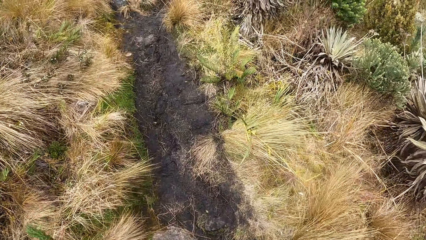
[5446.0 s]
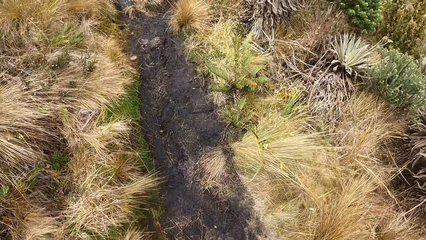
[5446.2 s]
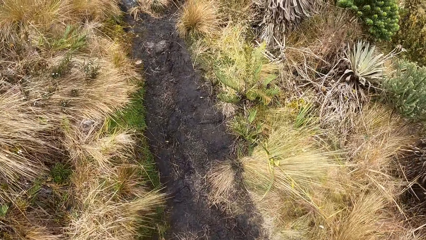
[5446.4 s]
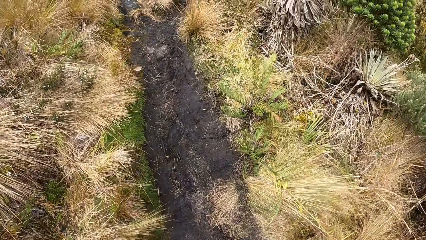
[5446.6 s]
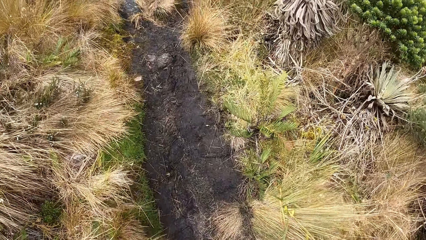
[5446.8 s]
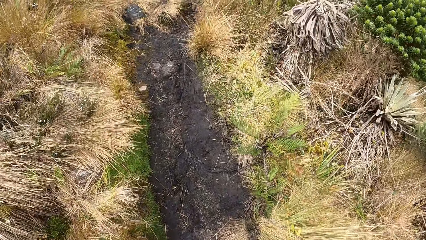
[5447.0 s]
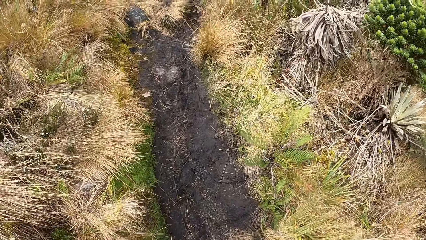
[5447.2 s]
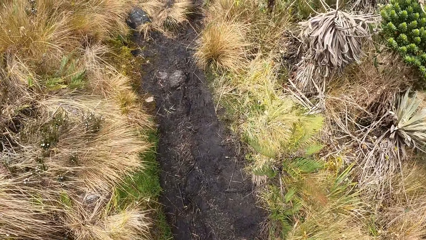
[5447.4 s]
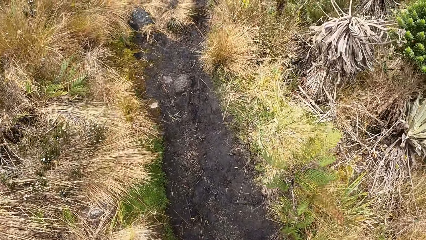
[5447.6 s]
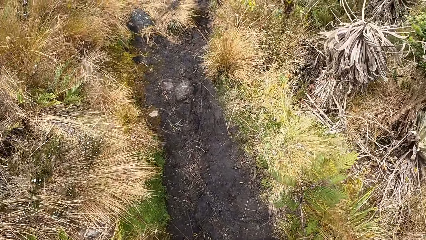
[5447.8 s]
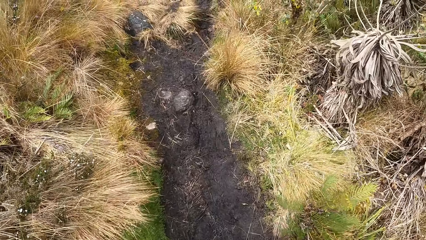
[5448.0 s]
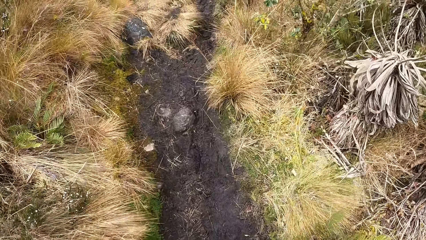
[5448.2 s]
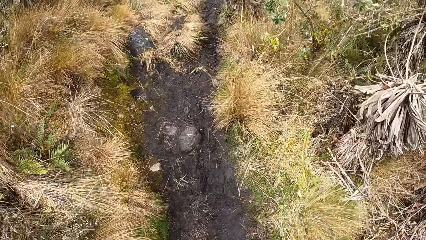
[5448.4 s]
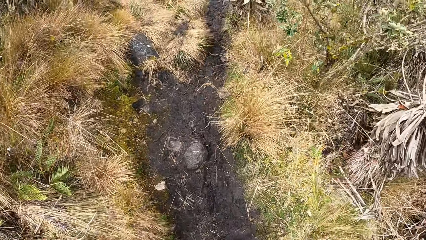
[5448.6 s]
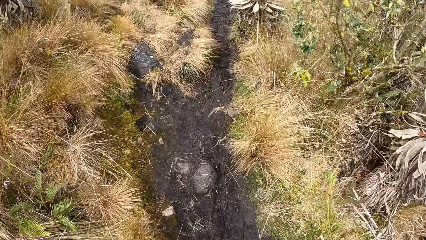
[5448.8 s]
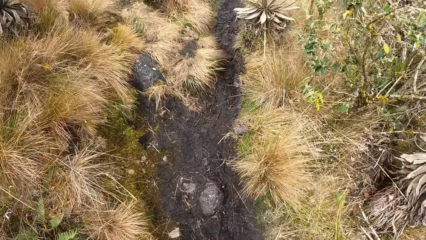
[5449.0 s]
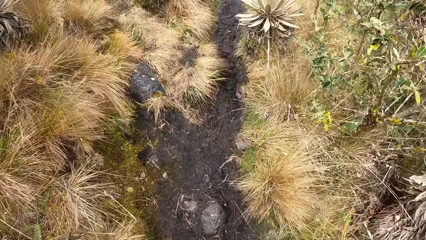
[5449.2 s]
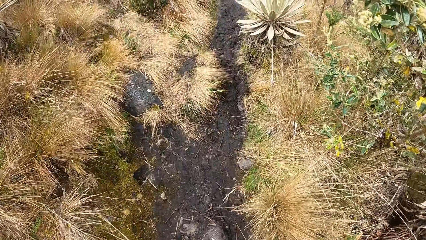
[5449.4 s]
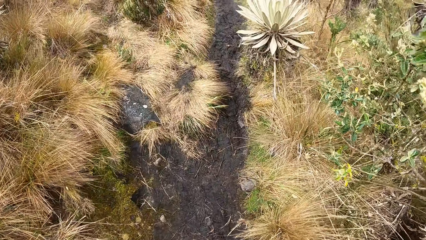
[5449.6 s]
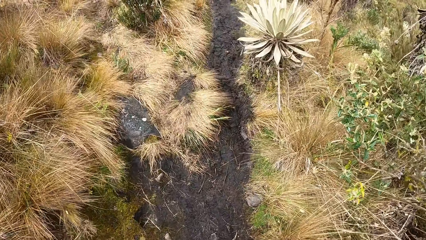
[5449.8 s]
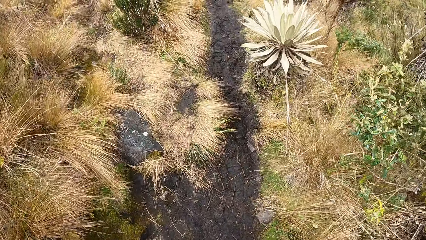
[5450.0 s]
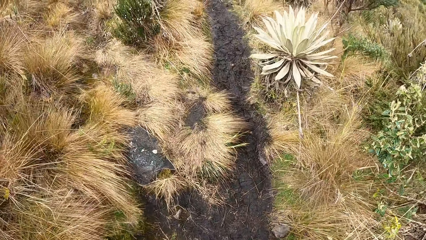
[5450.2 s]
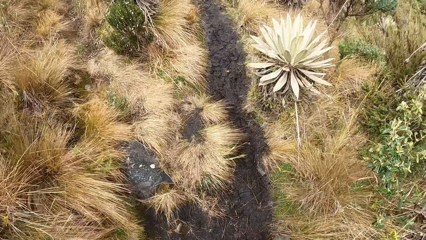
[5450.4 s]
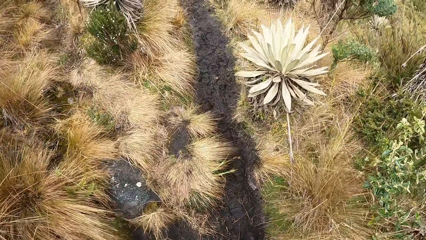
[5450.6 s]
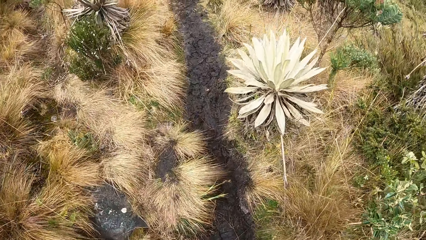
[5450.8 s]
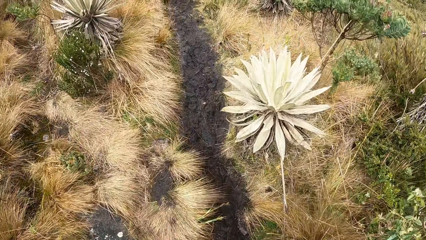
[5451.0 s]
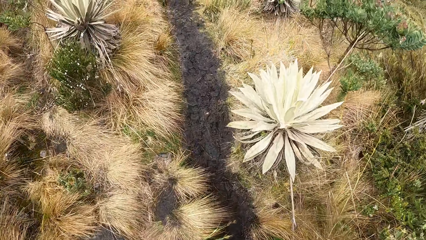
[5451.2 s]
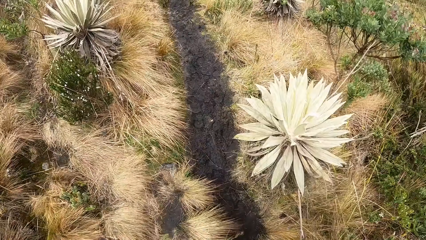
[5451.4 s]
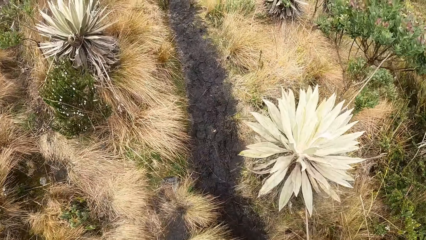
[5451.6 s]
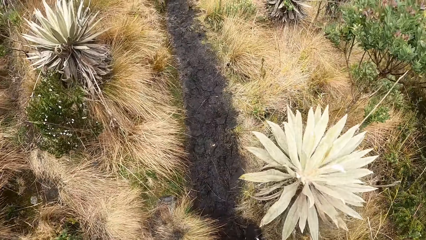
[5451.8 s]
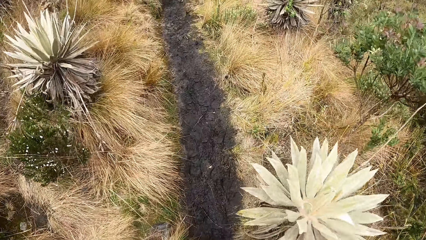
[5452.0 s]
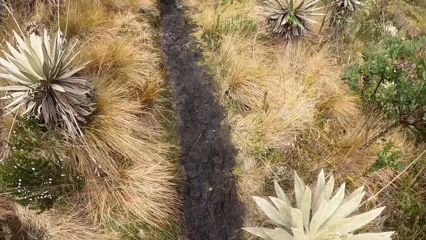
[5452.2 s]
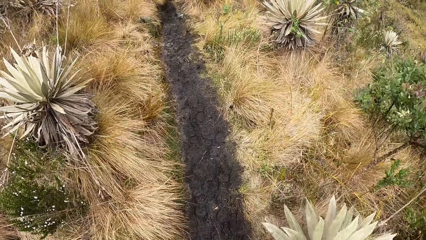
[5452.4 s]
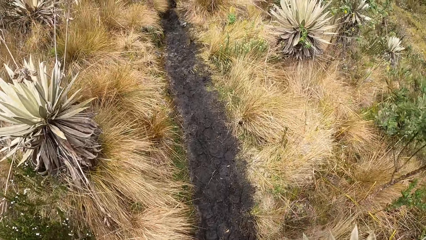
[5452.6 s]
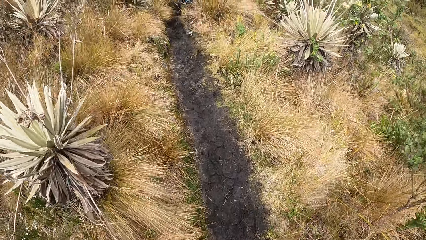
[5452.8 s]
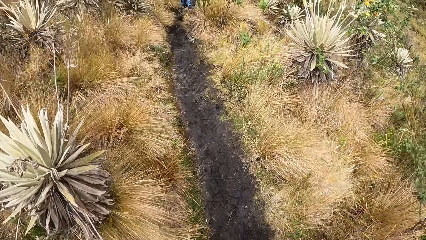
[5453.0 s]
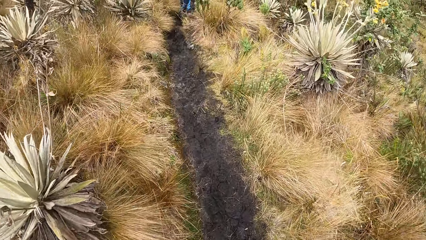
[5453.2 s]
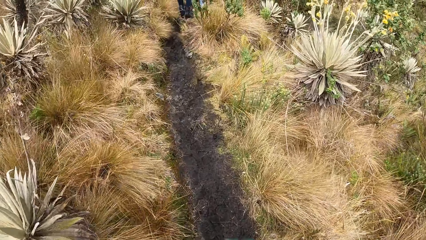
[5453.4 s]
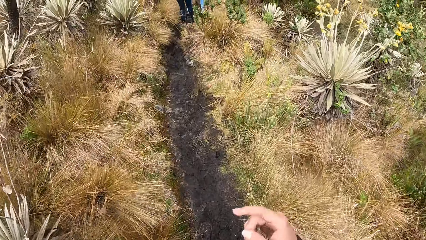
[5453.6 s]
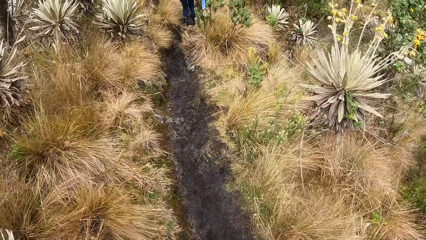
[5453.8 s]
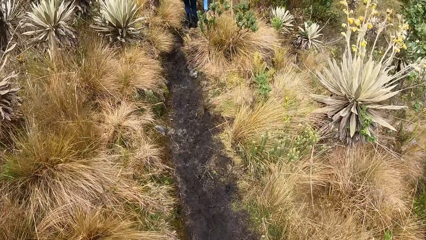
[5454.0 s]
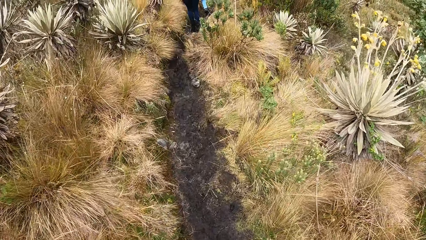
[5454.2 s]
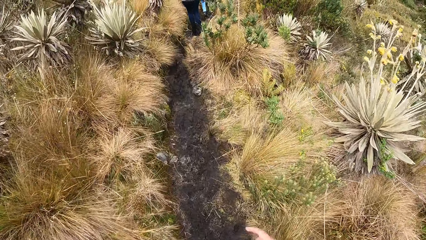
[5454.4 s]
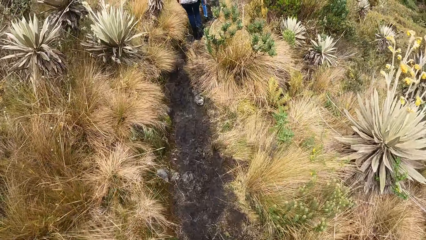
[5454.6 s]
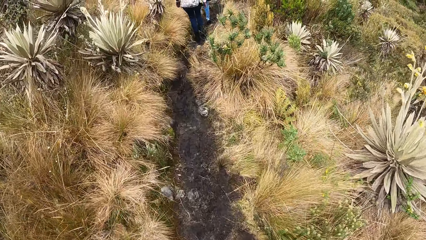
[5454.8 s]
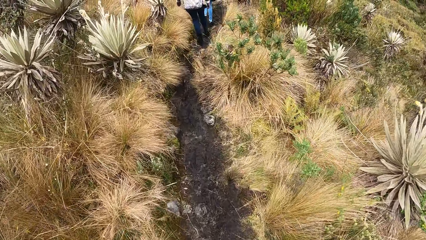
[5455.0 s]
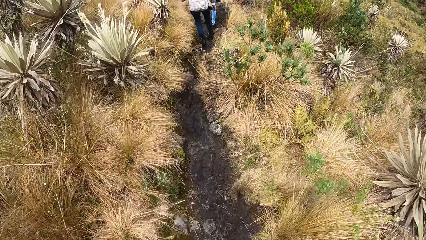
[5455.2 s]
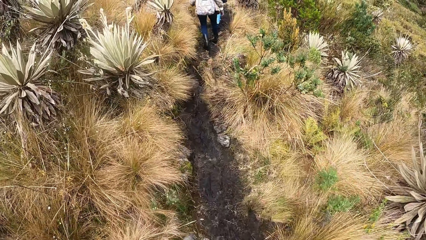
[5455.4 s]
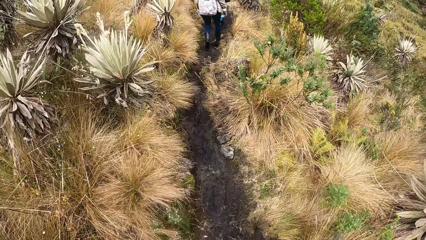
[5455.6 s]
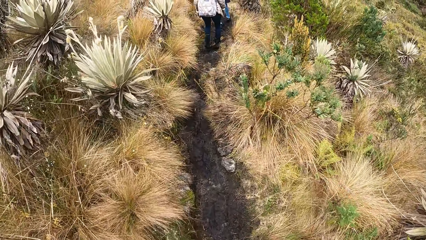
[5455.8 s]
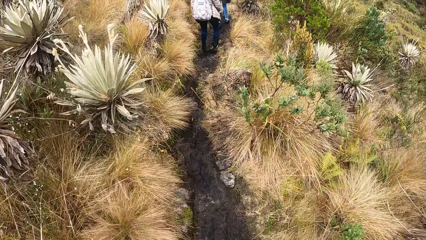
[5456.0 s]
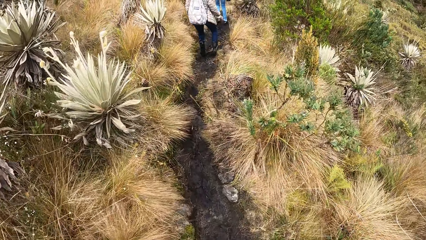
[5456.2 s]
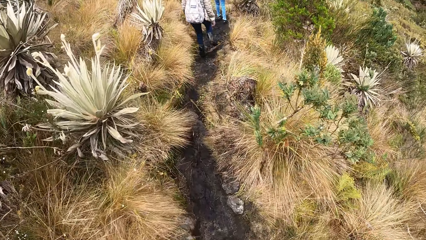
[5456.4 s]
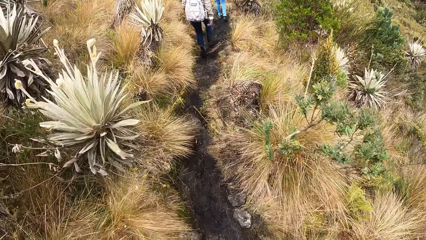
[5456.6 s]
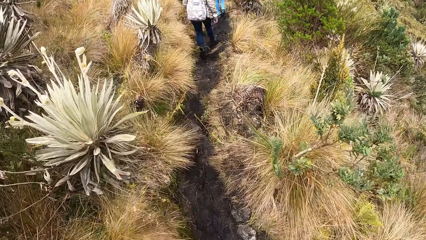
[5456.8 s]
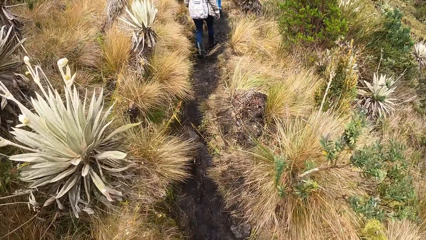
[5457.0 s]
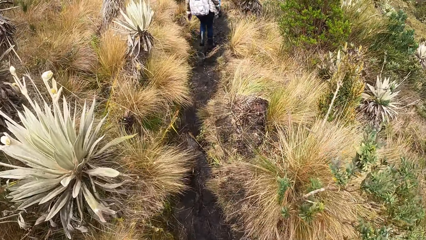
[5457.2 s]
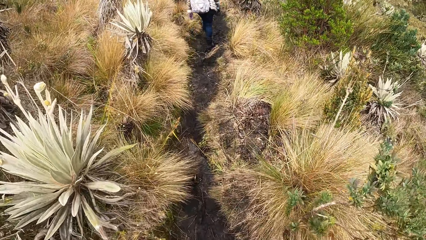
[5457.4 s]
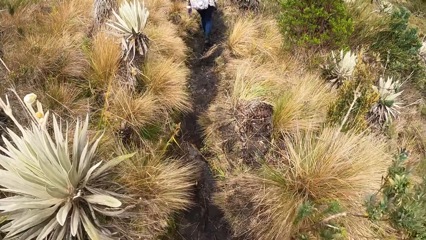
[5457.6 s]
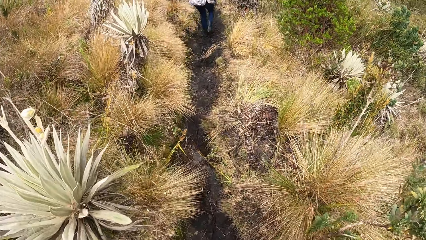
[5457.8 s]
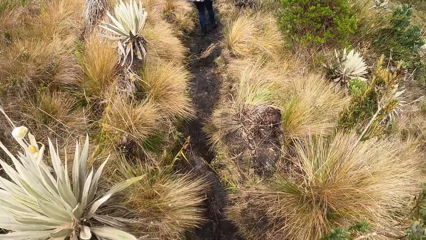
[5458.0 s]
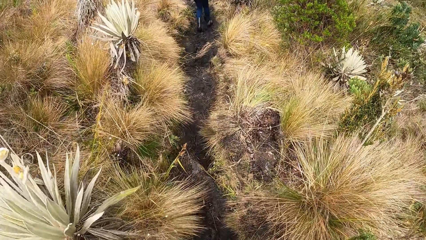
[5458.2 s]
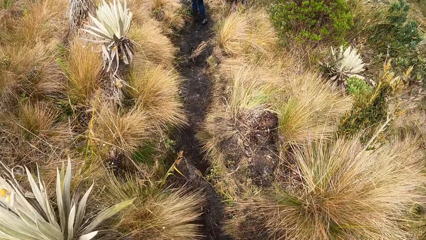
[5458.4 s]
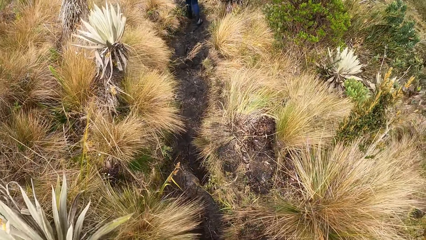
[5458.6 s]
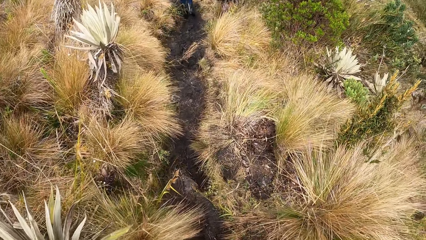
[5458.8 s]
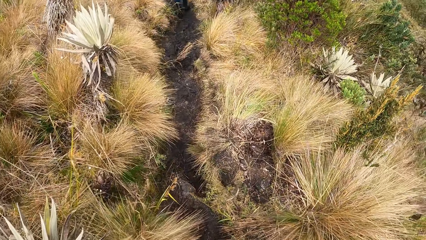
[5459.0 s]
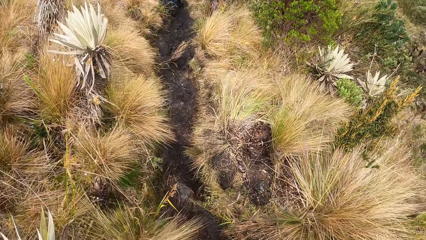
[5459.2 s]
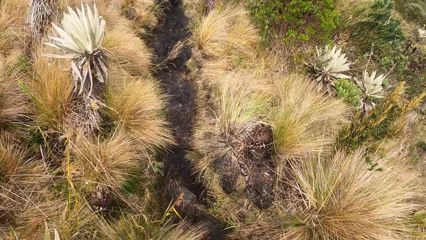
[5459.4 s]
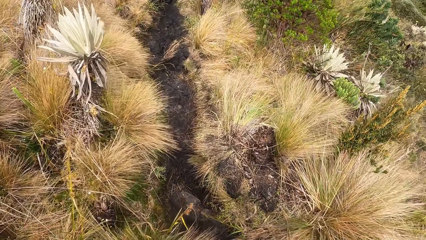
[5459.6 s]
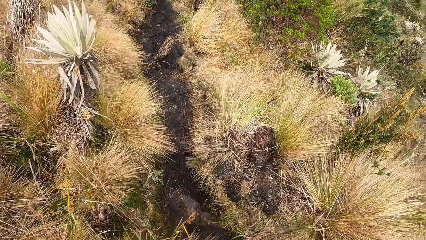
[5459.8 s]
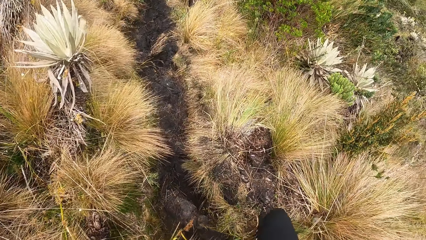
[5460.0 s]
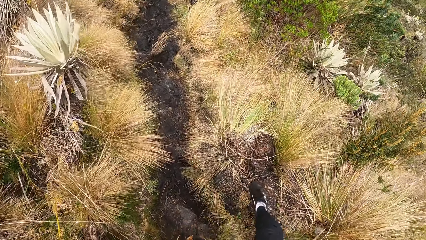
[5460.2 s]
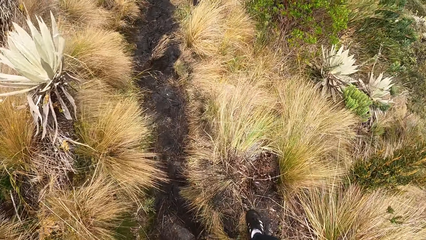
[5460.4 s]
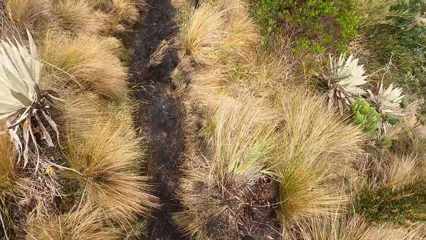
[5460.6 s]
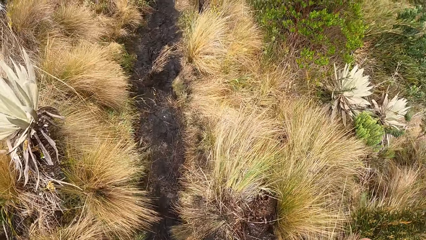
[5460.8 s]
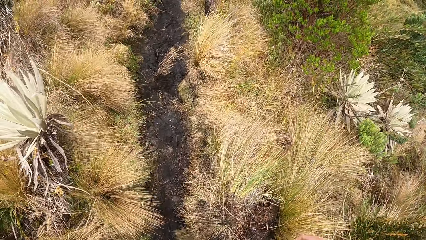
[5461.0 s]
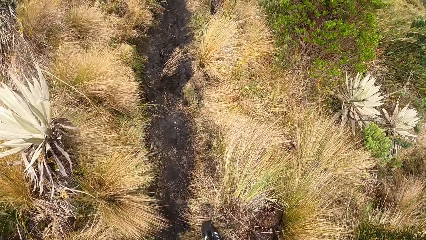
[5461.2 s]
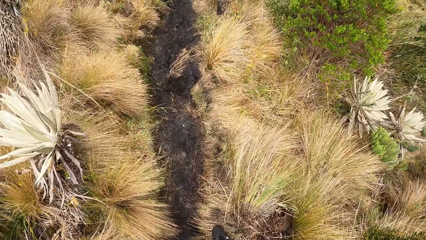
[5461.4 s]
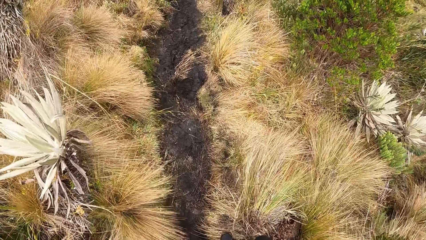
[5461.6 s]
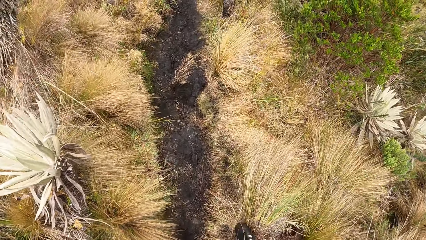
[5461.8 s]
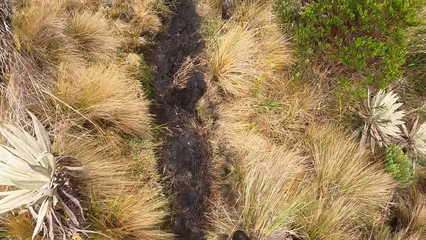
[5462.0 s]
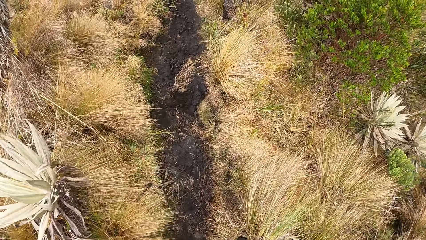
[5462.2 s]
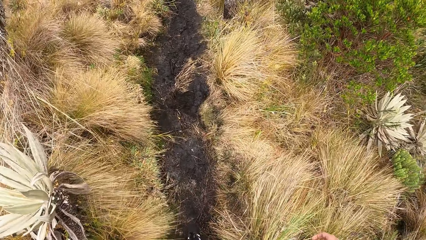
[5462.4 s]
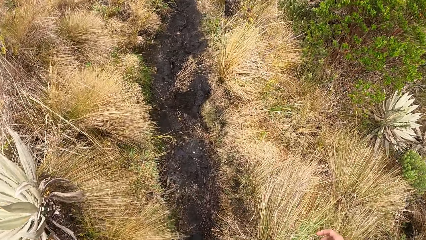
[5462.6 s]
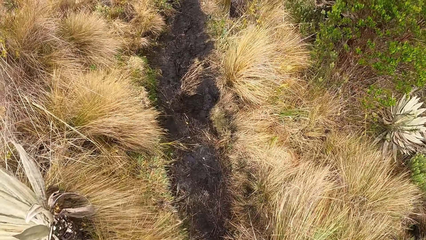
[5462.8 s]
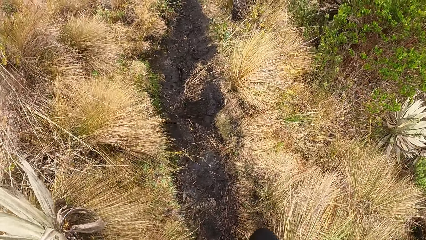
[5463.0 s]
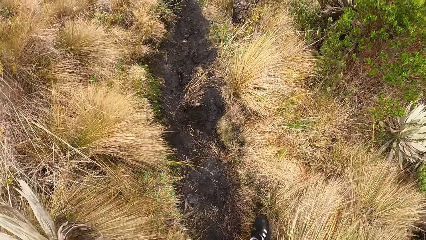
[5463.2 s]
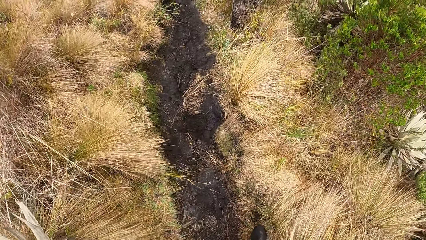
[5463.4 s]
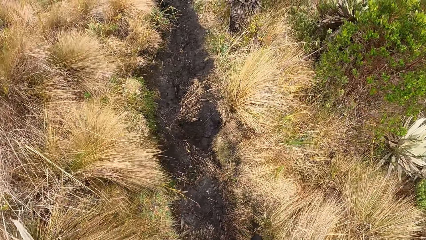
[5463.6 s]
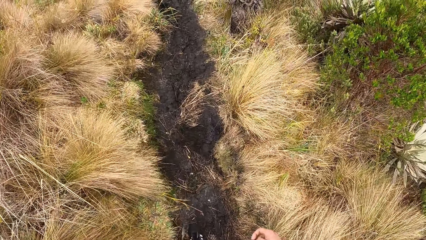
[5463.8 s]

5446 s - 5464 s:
The camera wearer moves a hand. They walk on the road. A woman walks in front of the camera wearer. The camera wearer walks on the road.
